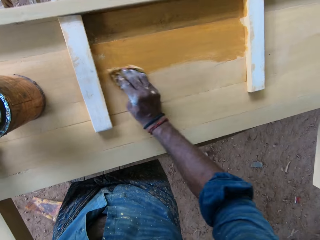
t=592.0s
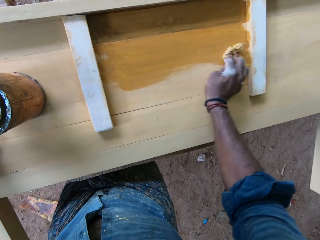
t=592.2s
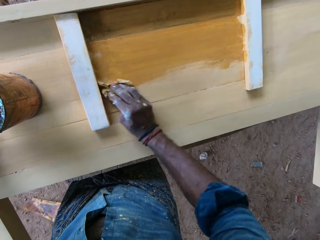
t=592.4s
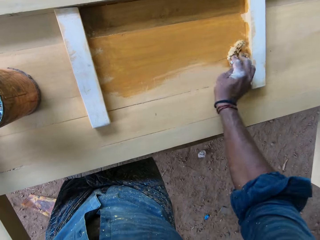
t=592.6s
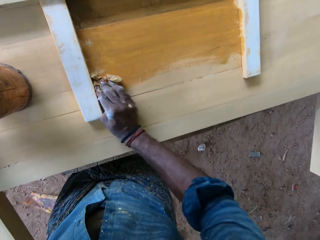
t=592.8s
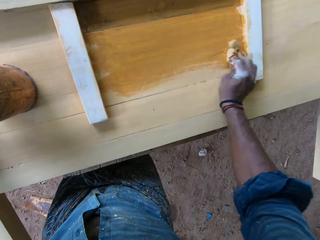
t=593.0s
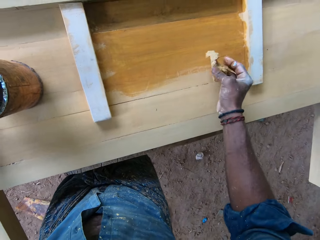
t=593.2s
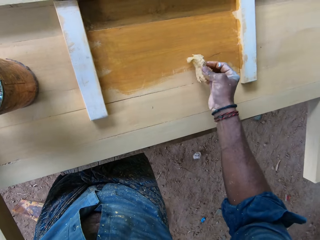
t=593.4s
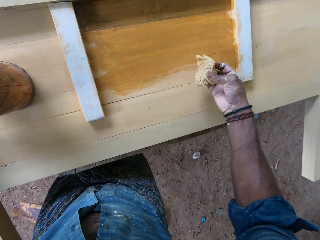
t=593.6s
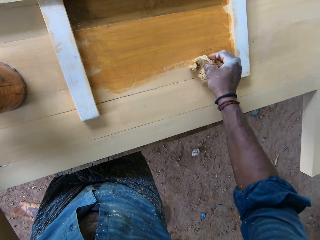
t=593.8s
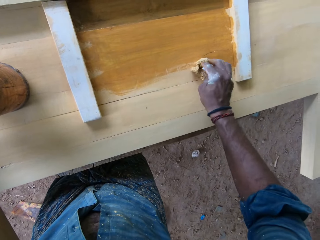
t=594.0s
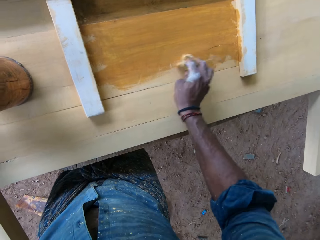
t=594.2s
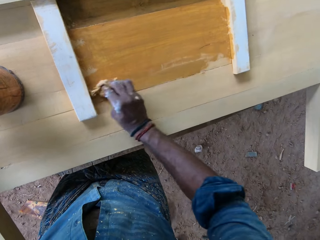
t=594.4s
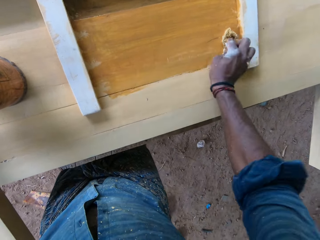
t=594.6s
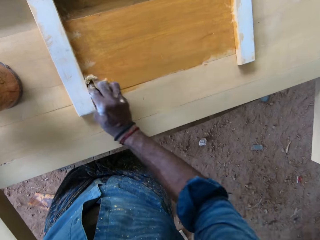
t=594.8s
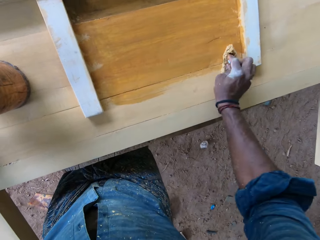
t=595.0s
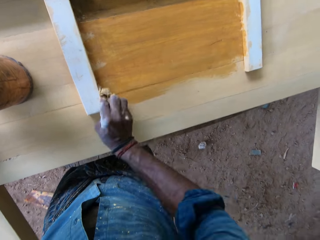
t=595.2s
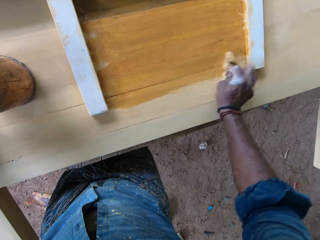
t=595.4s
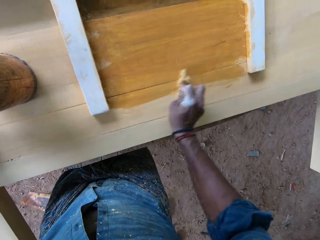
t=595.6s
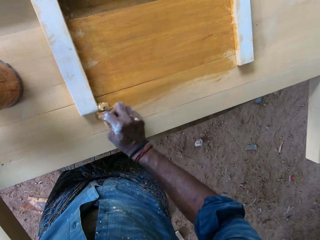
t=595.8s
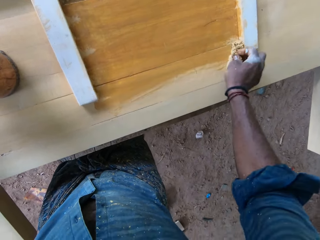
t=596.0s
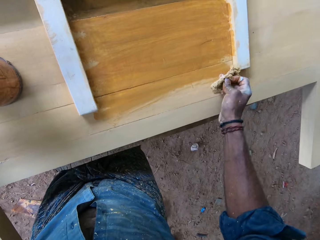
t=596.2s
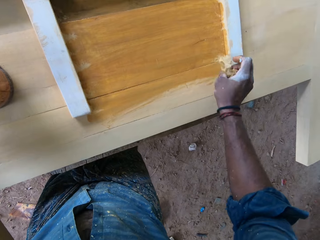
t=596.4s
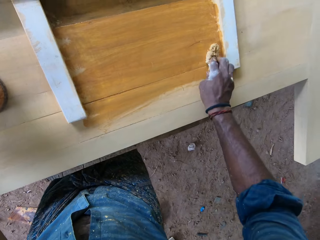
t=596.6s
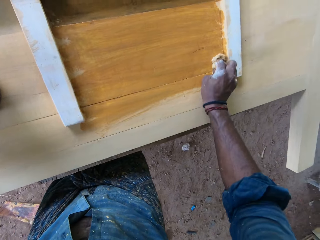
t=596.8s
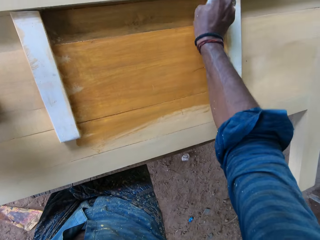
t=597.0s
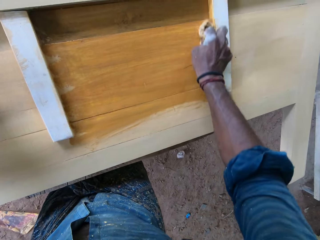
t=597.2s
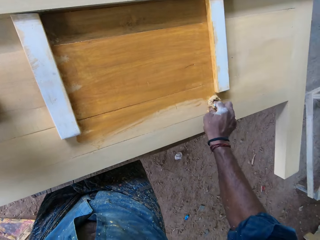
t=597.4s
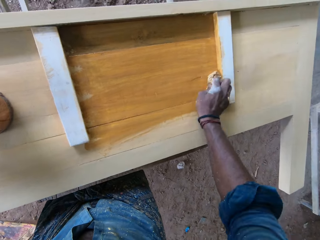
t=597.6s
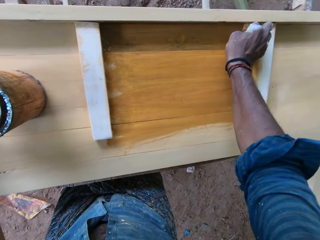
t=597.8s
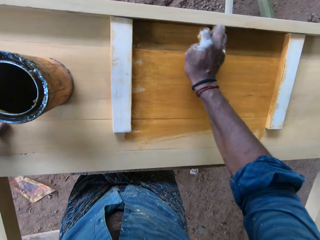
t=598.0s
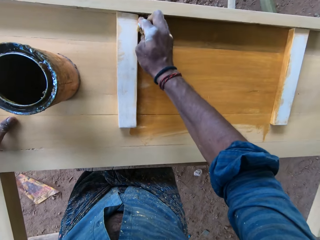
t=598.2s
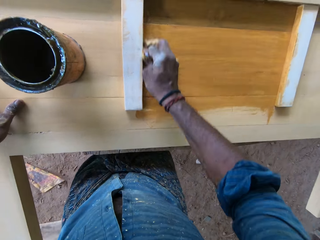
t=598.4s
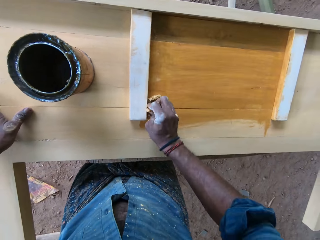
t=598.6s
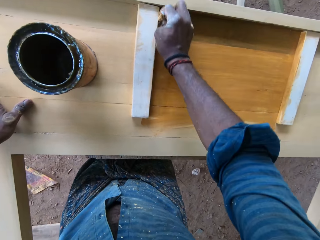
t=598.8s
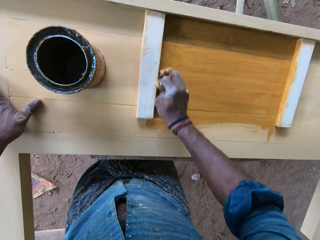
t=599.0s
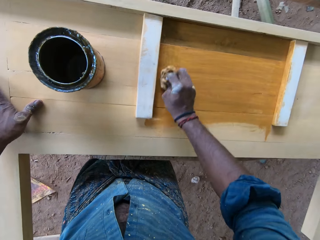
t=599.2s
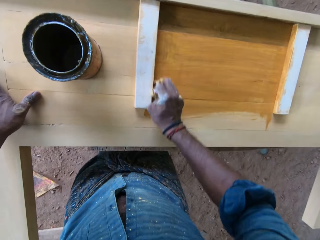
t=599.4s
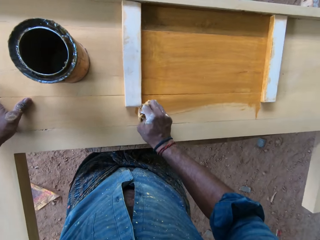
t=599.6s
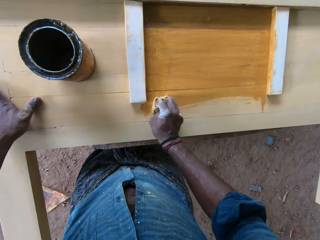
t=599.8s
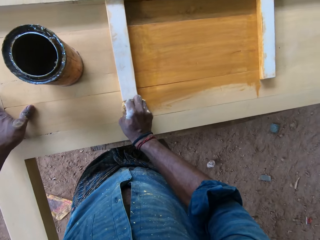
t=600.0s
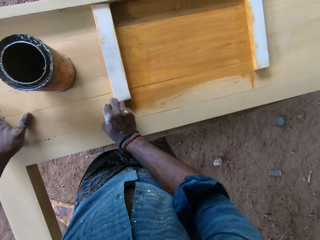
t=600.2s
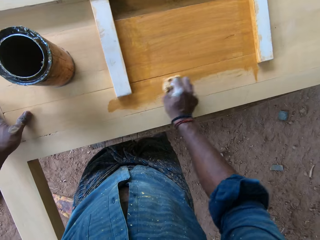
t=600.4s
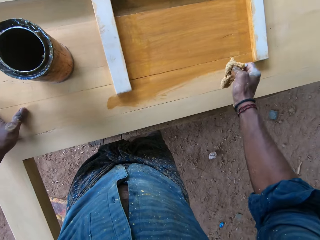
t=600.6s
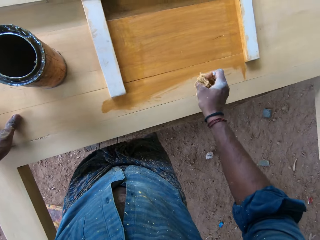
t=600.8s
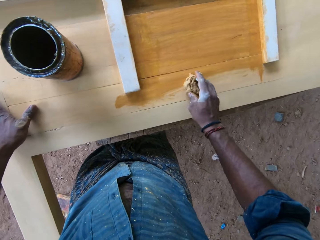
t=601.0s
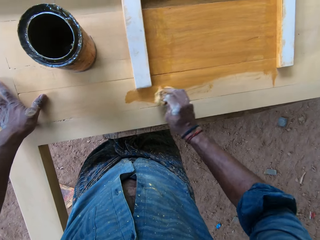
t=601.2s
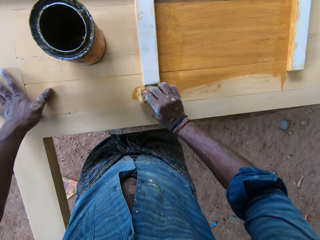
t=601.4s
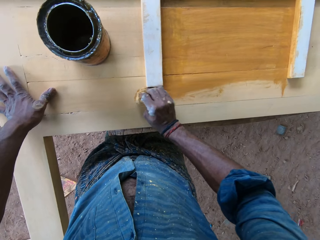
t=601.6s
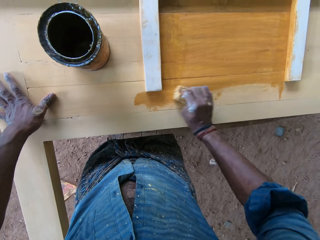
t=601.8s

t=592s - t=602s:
The camera wearer turns the foam with his right hand. He applies the paint on the wood with the foam in his right hand.

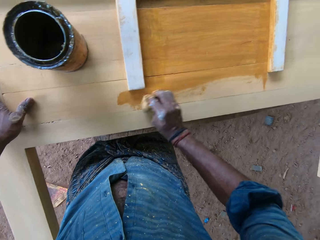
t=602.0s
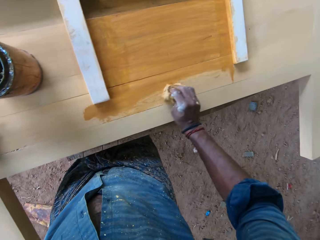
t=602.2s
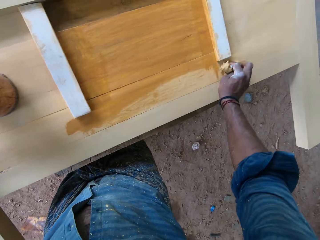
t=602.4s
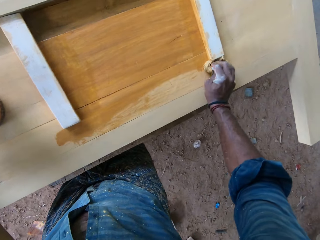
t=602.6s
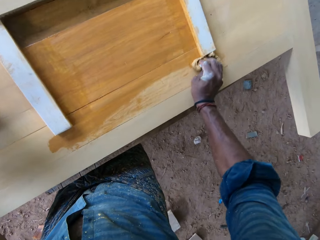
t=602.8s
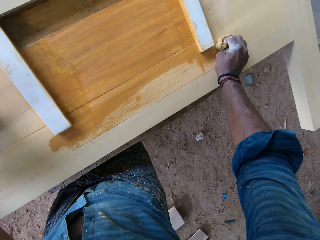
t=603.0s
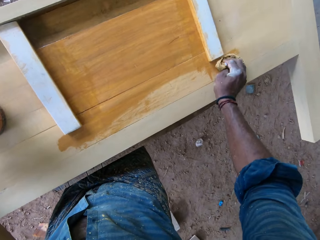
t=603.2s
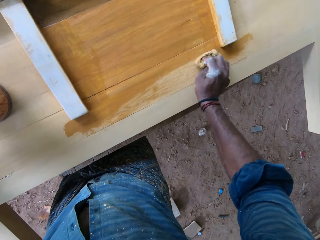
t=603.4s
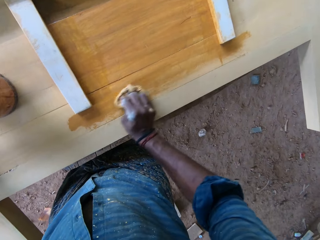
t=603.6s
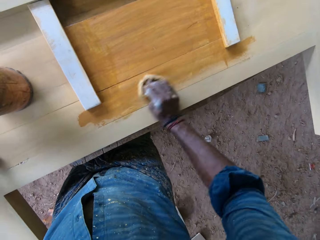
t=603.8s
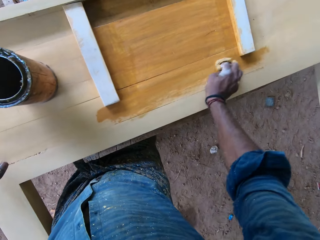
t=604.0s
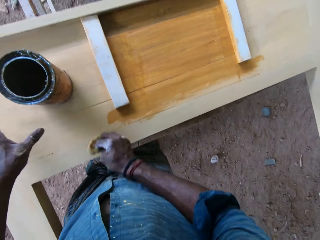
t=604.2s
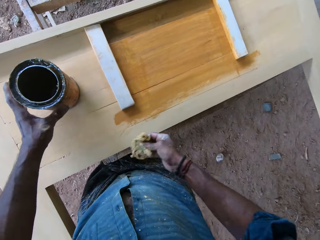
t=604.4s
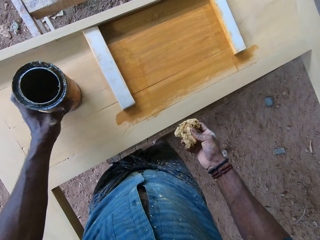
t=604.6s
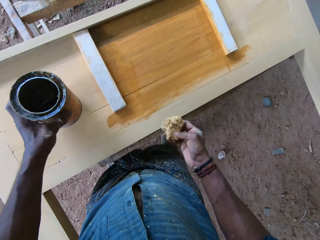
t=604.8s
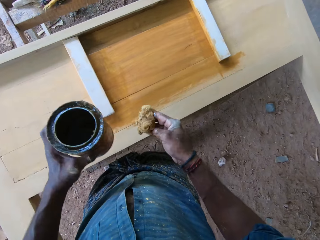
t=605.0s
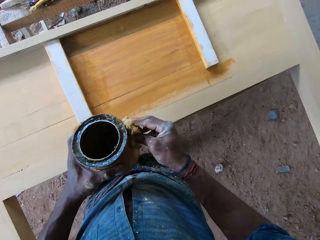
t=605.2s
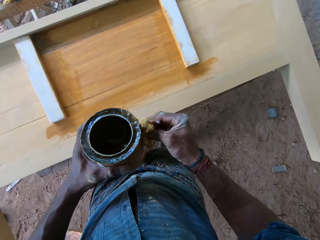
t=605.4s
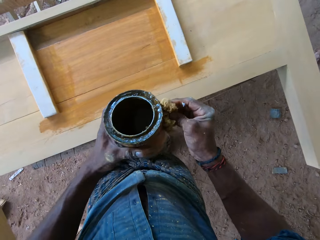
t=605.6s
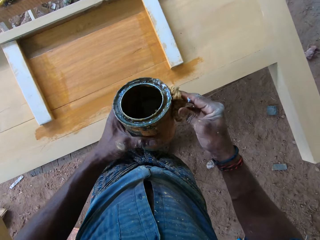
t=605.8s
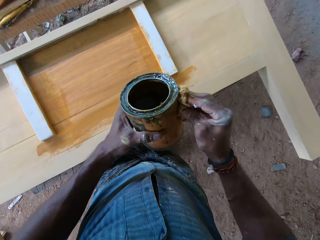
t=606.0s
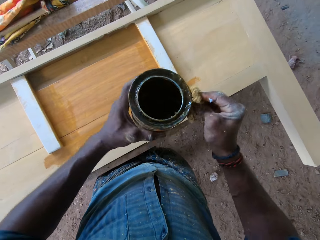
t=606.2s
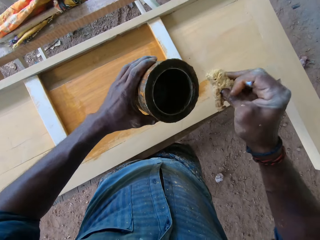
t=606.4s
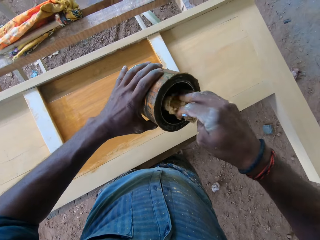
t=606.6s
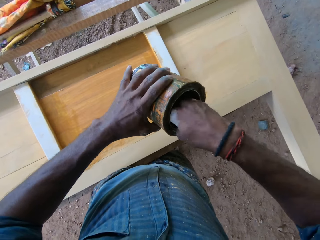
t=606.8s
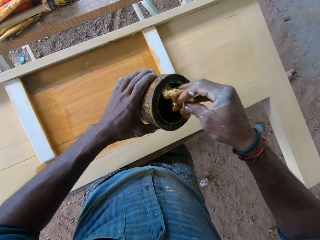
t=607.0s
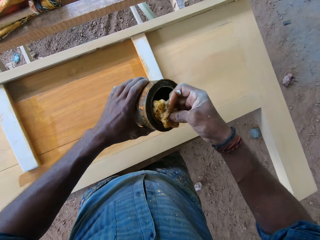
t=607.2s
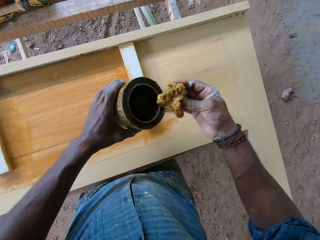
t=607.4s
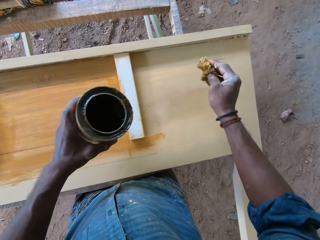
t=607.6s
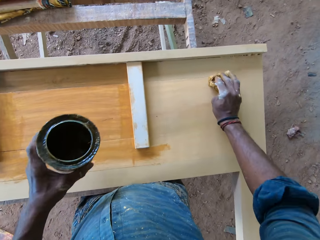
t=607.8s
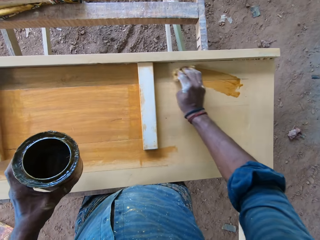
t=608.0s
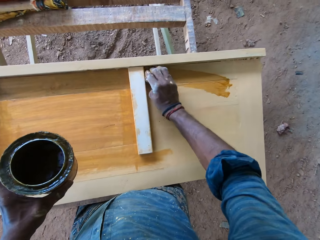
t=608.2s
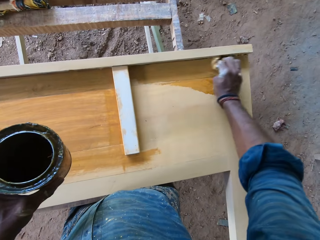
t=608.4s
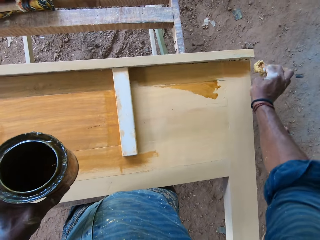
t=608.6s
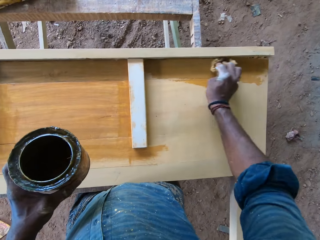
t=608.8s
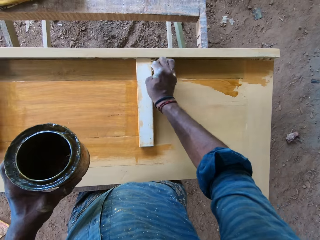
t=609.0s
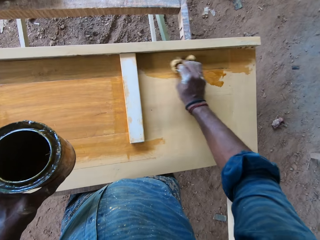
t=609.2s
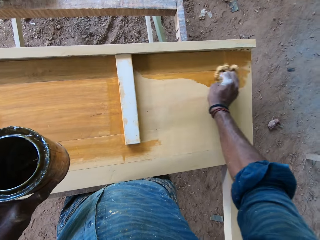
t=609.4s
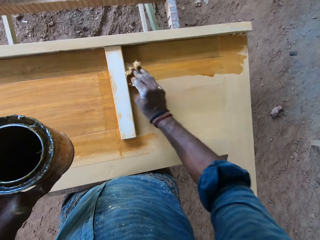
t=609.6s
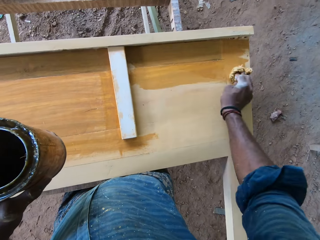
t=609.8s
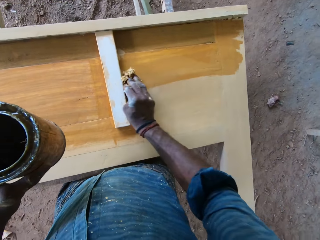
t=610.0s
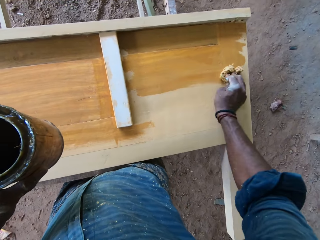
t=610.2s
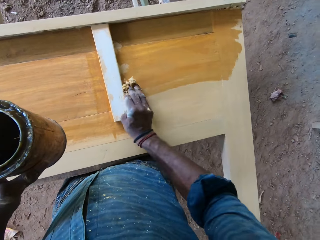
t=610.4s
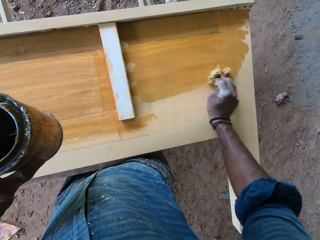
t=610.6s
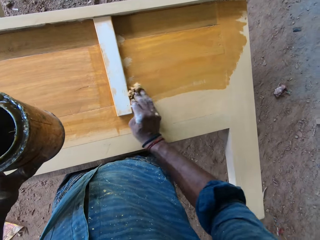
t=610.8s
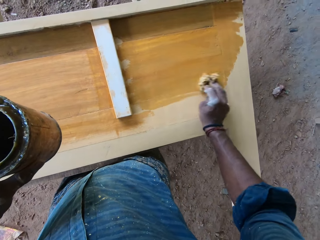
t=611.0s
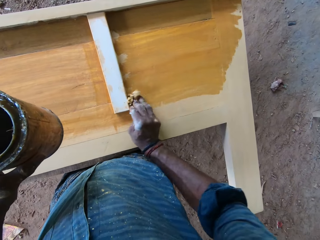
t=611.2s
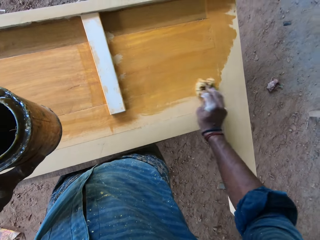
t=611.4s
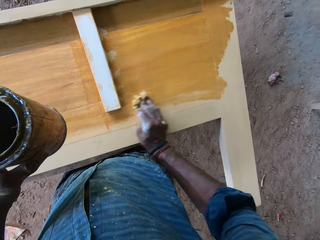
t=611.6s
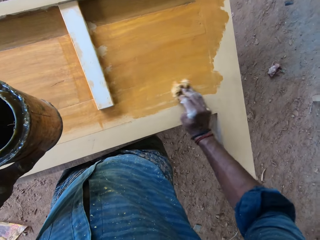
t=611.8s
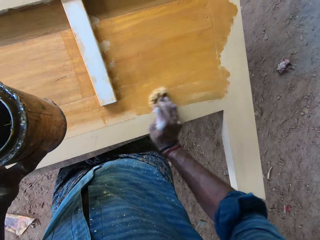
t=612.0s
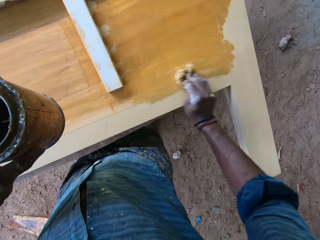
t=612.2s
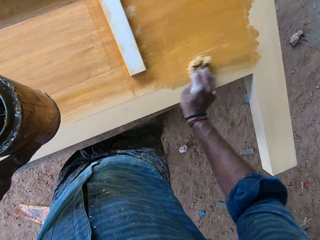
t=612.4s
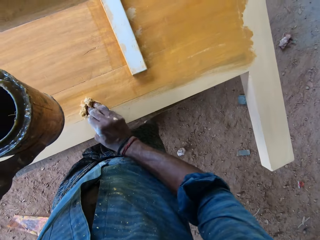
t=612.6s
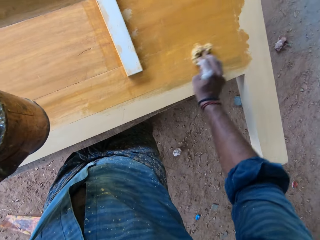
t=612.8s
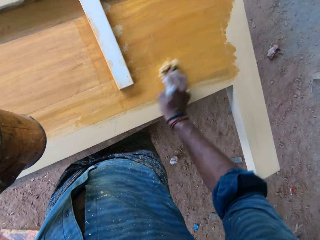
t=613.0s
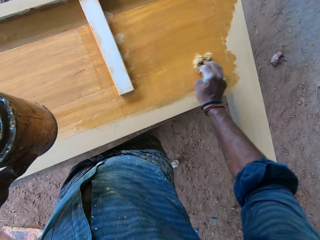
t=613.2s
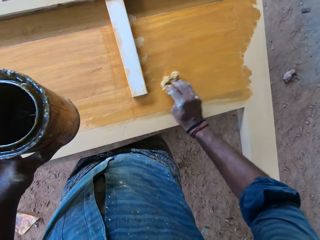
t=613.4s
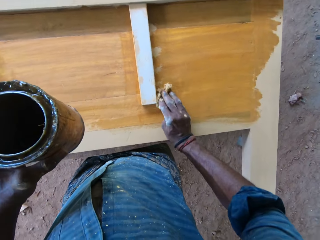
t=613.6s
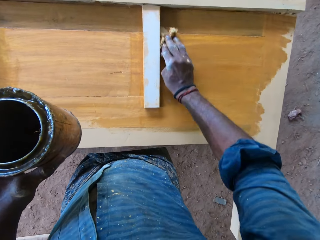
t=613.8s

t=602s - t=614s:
The camera wearer picks up the bucket of paint on the wood with his left hand. He touches the bucket of paint with the foam in his right hand. He scoops paint from the bucket of paint in his left hand with the foam in his right hand. He applies the paint on the wood with the foam in his right hand.
